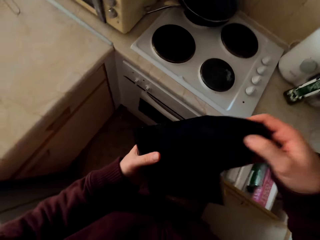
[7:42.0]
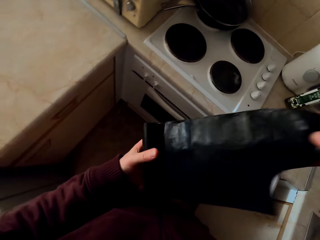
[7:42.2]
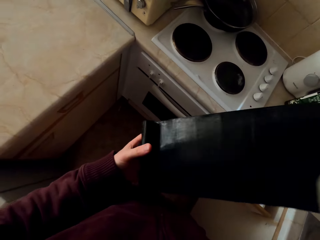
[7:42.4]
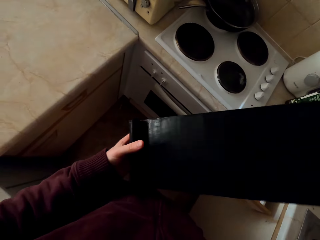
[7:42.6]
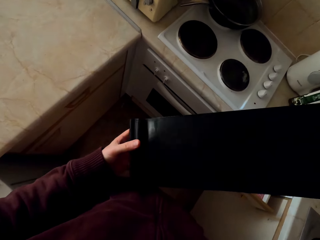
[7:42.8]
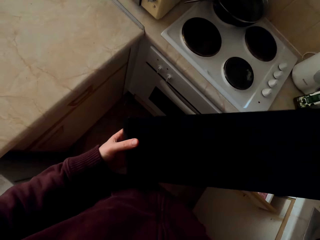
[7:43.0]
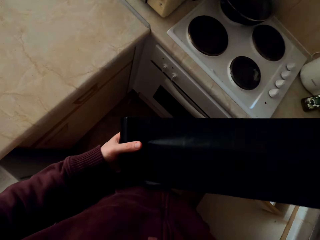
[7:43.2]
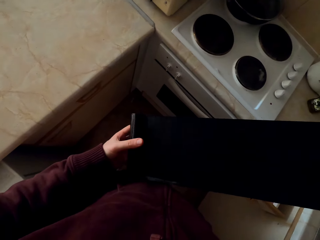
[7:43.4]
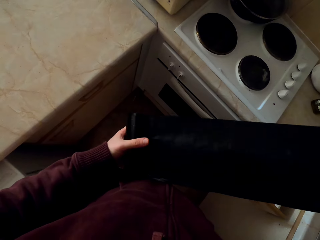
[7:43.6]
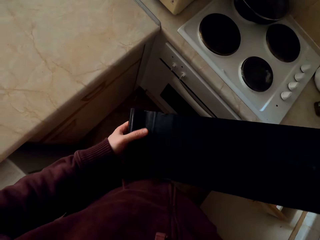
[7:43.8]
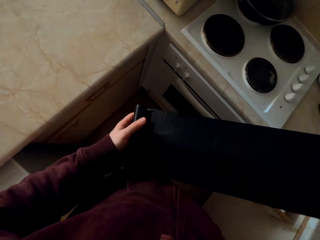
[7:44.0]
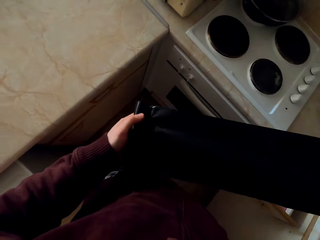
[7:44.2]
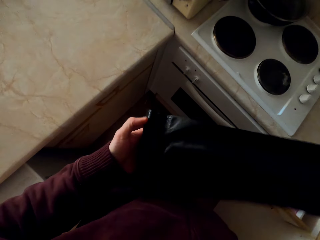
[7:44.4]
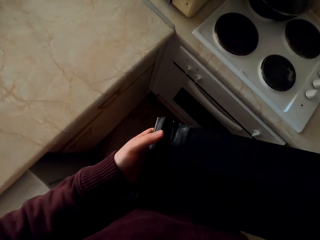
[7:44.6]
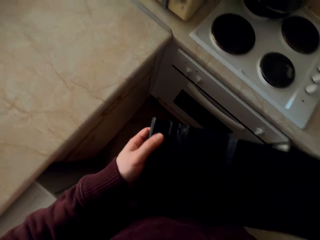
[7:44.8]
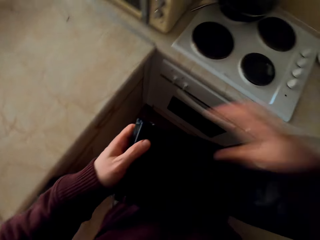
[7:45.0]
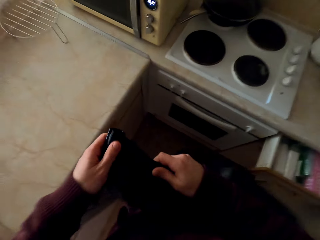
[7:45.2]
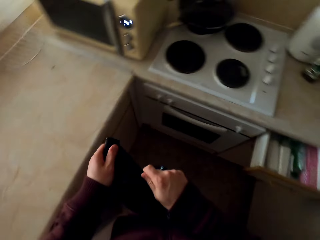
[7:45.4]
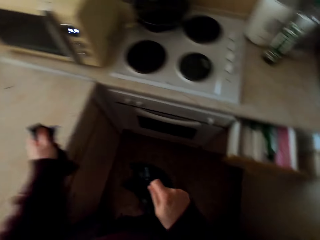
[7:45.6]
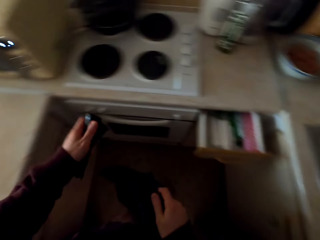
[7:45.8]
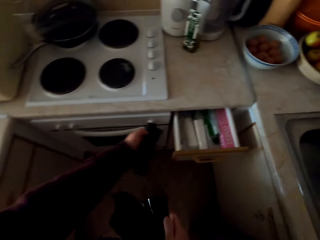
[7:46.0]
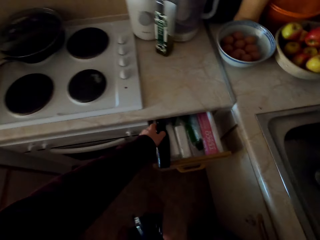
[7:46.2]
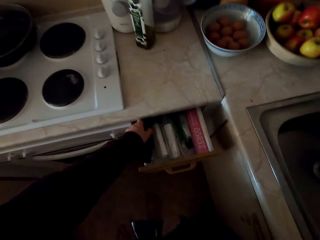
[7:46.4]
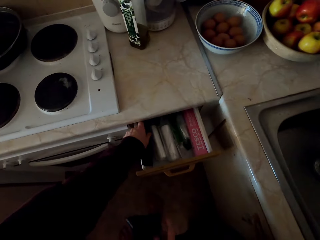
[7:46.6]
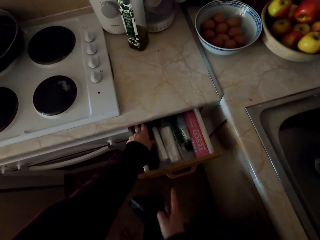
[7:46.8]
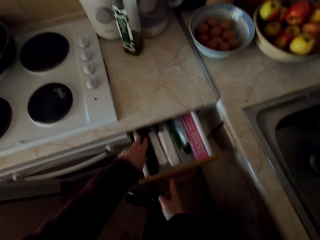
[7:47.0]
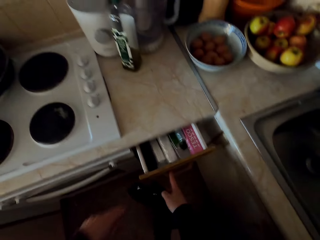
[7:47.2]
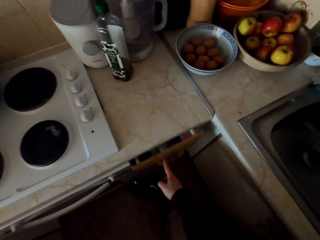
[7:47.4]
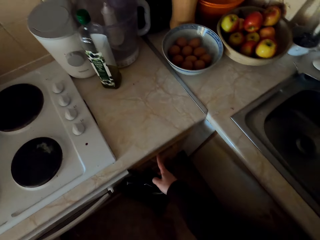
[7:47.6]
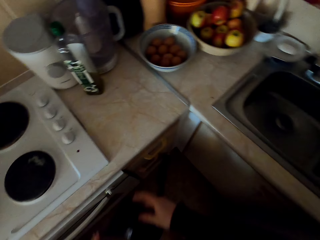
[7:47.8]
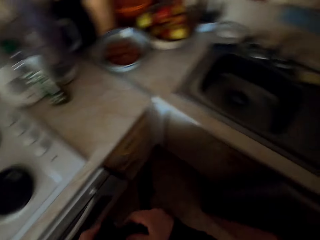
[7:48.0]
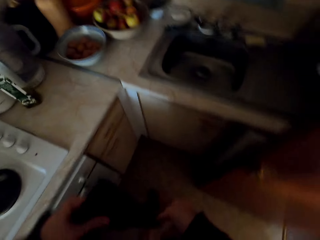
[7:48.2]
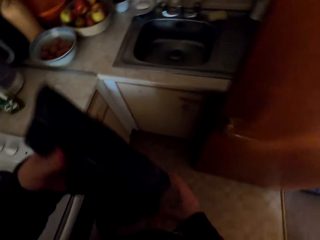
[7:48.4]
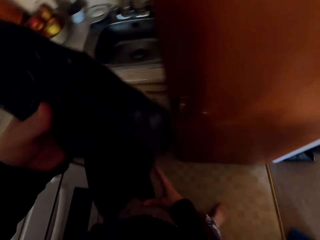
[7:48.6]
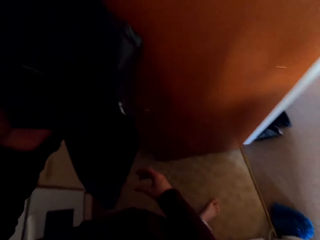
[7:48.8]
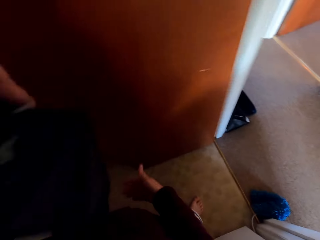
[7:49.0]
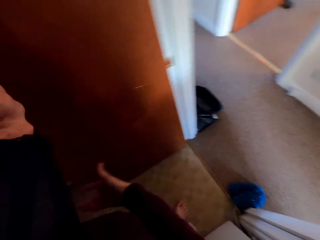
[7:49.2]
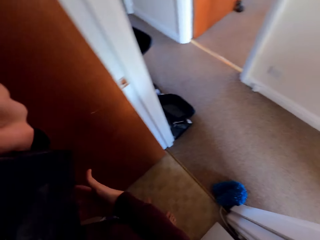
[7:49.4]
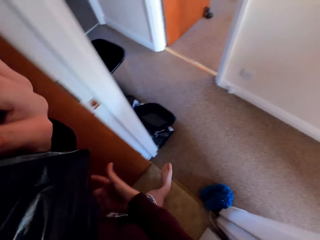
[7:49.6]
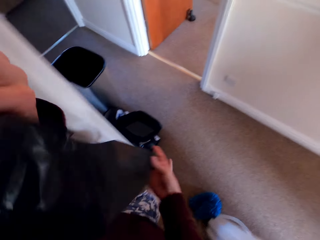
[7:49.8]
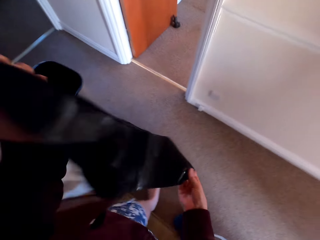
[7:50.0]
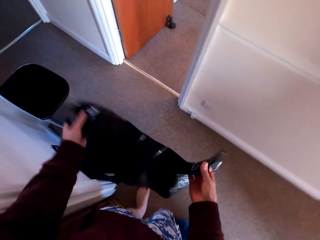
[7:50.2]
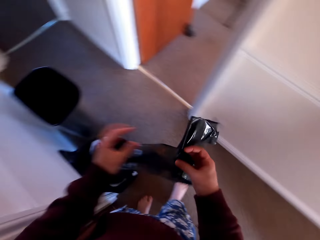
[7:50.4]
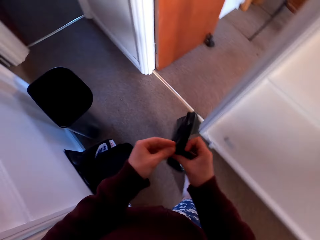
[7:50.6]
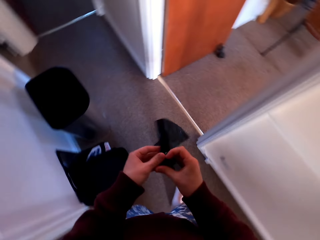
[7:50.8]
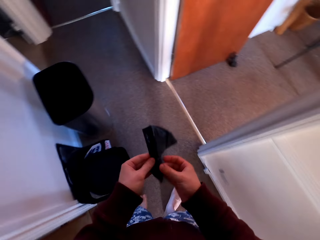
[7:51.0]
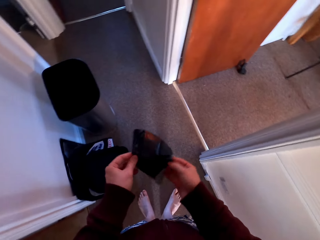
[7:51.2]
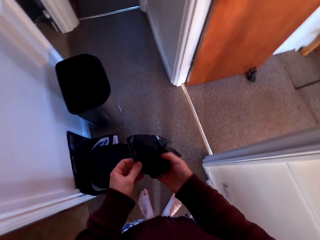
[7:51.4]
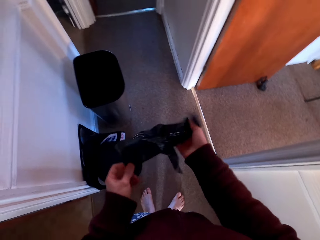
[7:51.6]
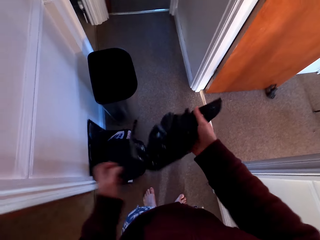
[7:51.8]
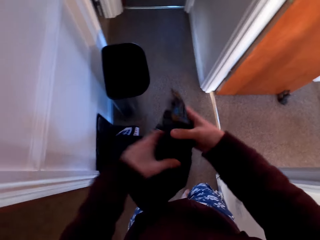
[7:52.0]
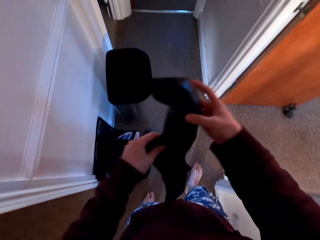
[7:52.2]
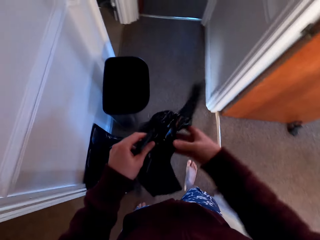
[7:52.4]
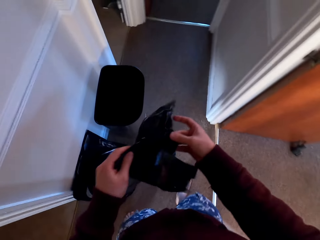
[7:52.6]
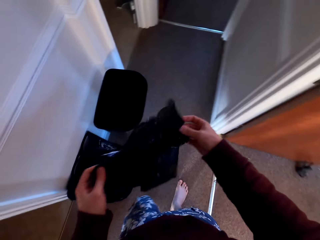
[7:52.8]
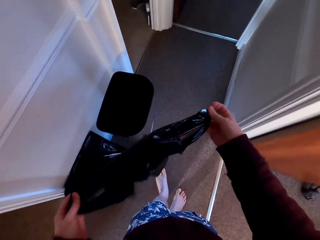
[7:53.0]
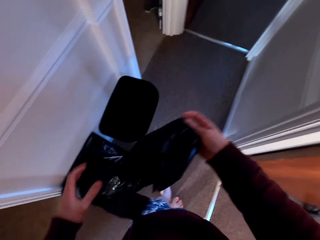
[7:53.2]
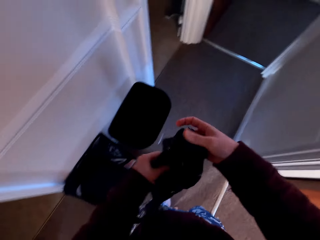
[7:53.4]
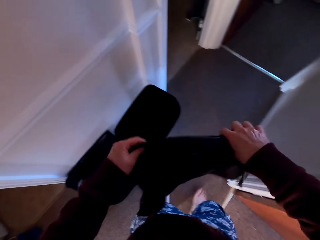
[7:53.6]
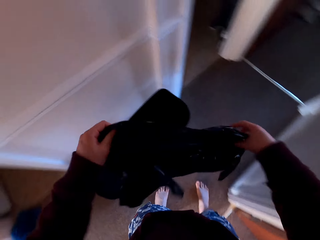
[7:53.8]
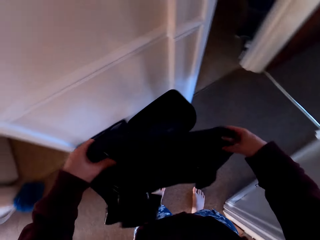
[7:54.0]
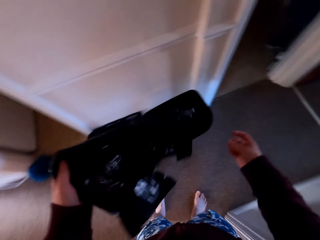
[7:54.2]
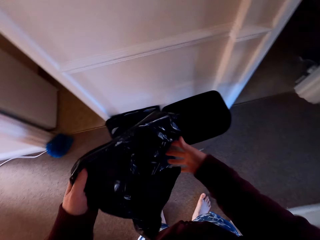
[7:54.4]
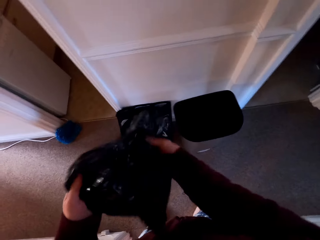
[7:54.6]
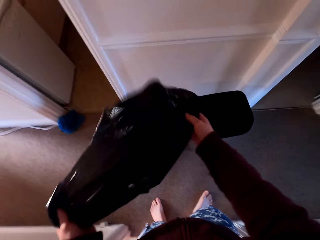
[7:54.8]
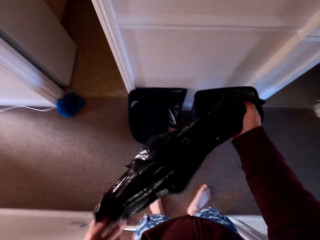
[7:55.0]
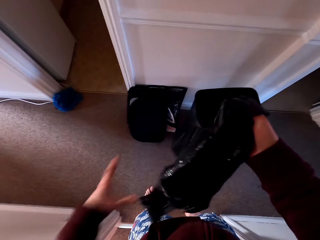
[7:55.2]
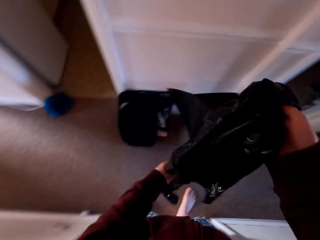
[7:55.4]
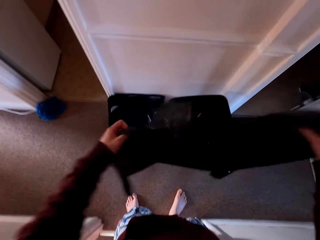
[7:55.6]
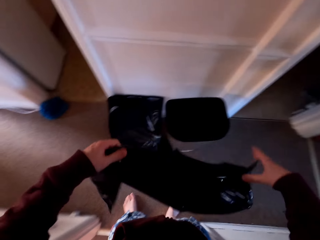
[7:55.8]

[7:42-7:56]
The camera wearer picks up a polythene bag. They roll out the bag. They cut the bag. They put the bag in the drawer. They close the drawer. They walk around the room. They walk out the room. They open the polythene bag.

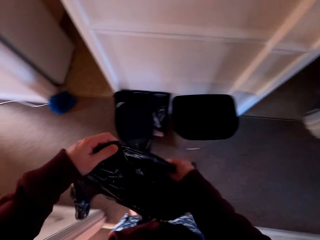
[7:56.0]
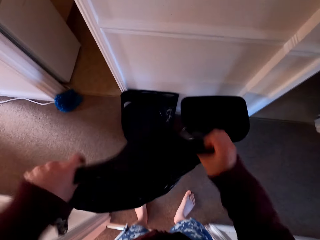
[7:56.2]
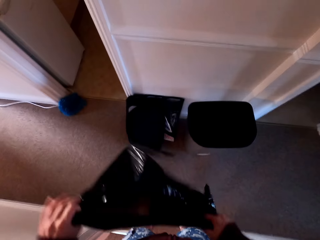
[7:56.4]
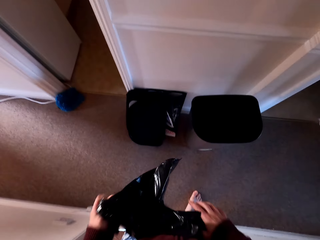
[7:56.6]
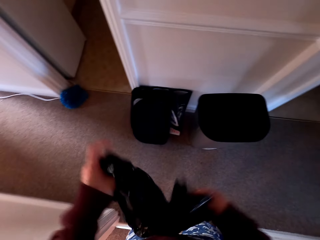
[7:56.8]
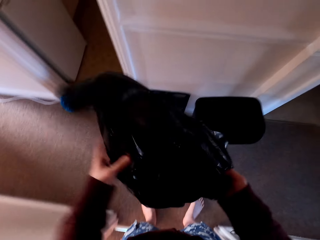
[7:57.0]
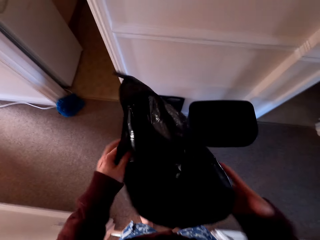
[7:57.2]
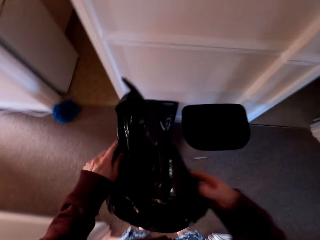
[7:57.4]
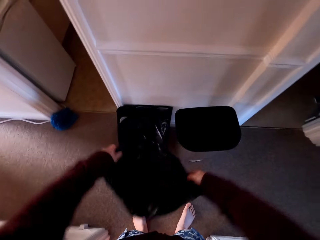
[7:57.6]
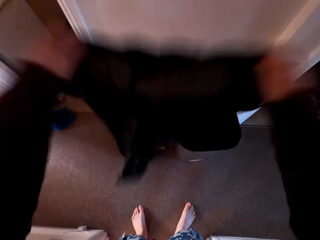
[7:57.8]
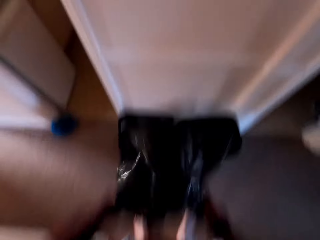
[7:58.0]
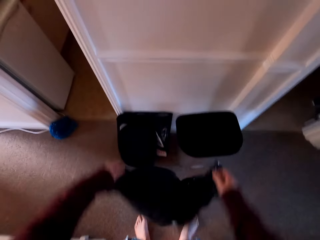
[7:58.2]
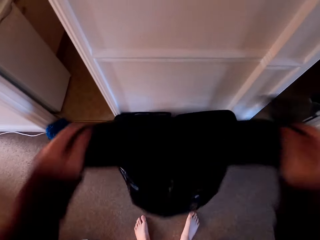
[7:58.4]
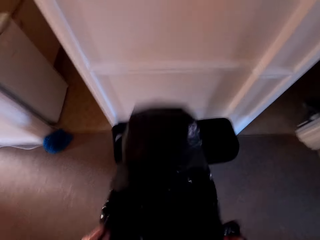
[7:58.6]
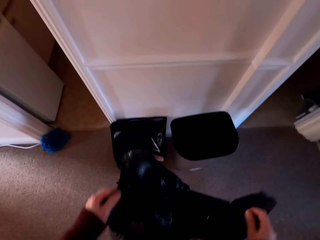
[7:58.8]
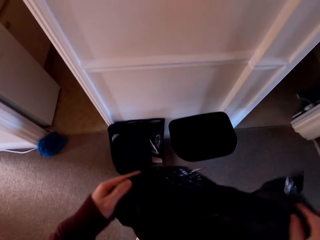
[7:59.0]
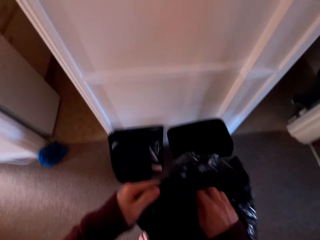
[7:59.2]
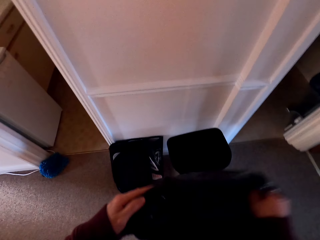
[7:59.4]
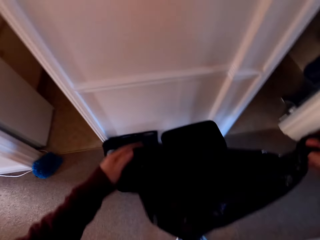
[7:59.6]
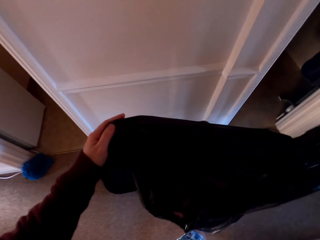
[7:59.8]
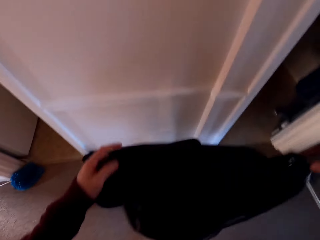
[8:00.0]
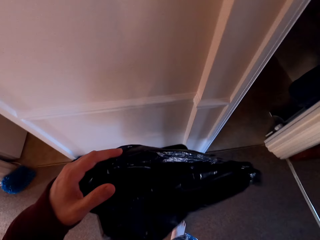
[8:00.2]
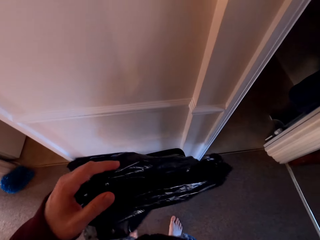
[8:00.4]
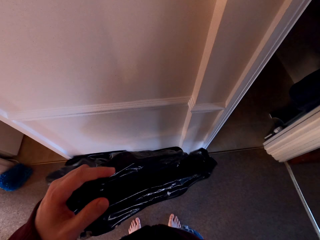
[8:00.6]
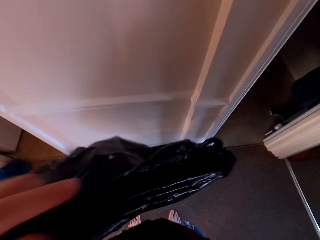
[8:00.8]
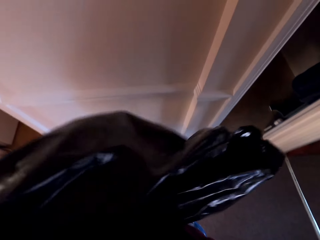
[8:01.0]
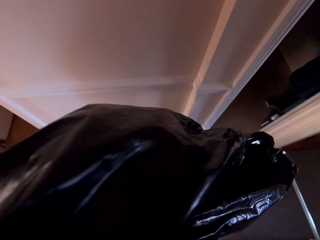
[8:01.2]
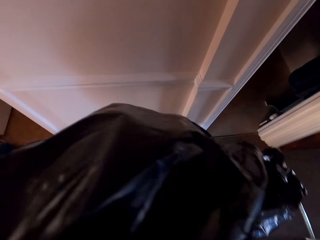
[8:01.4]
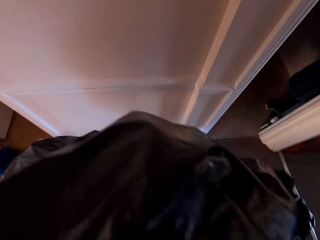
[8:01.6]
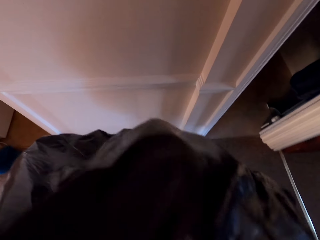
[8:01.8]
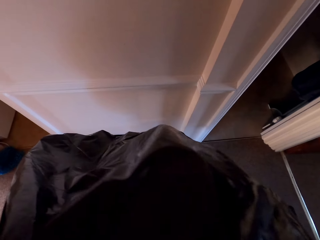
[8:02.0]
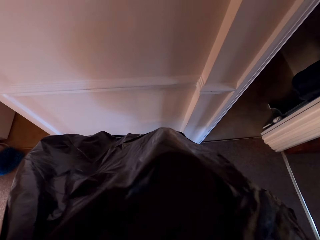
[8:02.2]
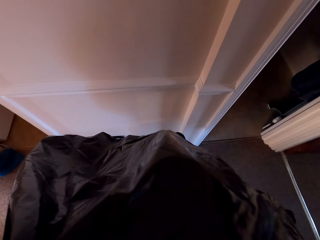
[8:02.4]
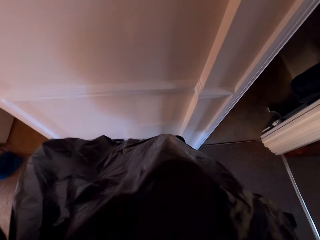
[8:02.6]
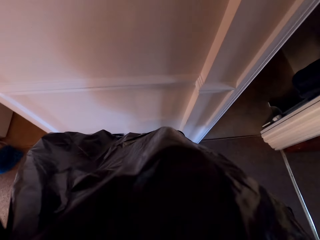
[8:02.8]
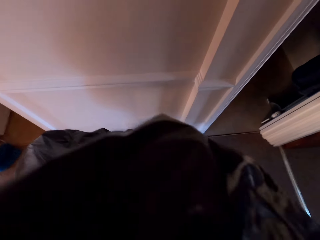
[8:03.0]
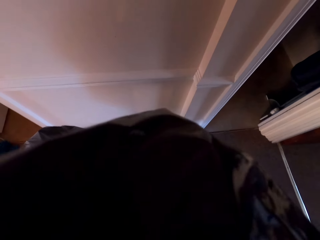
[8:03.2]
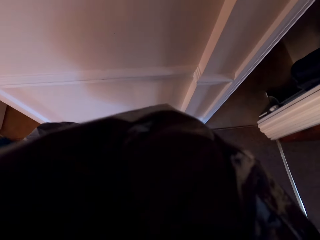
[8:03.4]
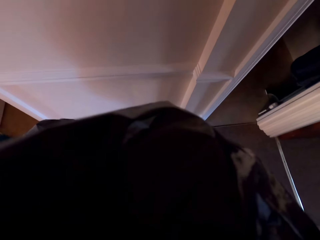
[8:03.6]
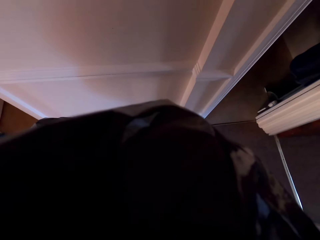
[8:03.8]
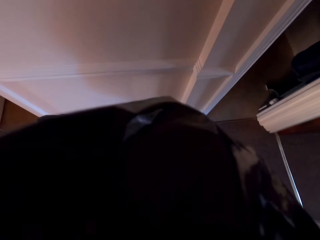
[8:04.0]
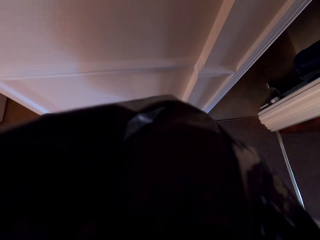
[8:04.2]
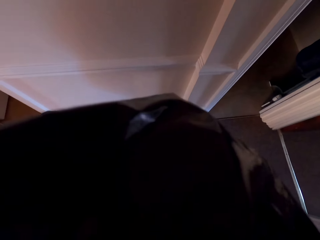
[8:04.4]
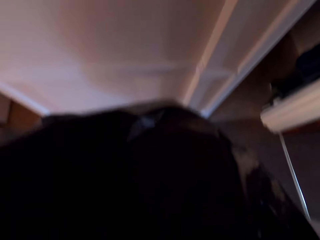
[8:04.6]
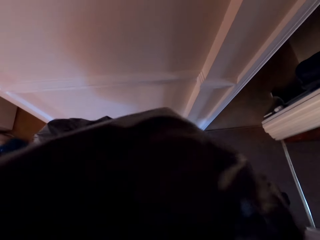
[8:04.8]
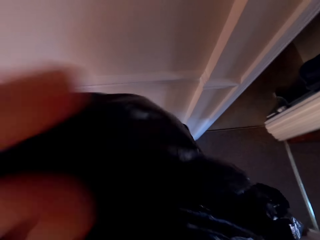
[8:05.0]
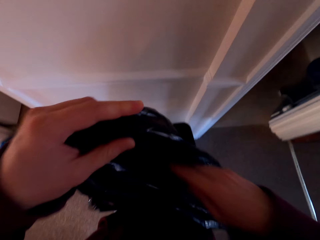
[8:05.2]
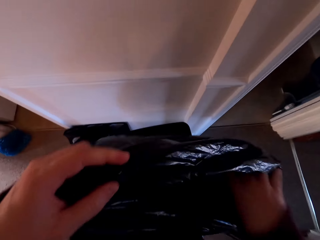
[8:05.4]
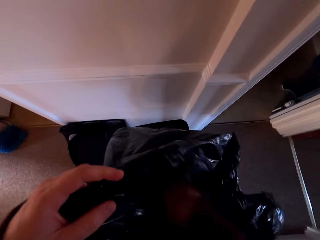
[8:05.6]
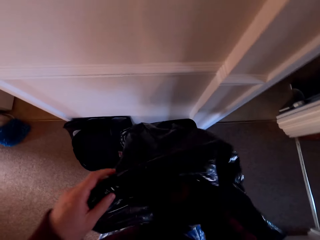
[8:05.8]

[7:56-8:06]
The camera wearer adjusts the bag.
